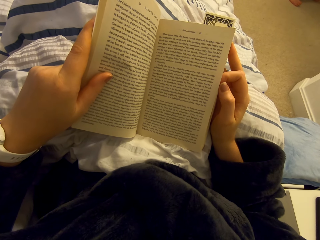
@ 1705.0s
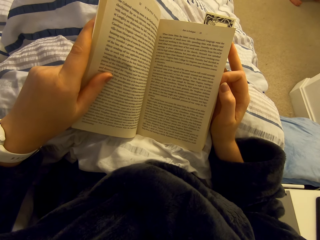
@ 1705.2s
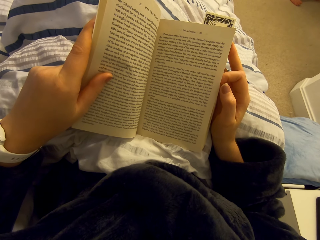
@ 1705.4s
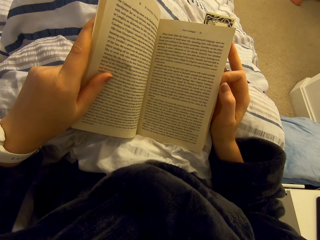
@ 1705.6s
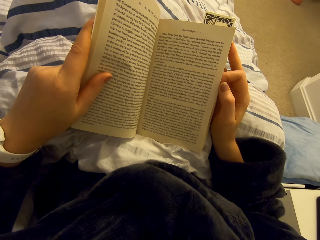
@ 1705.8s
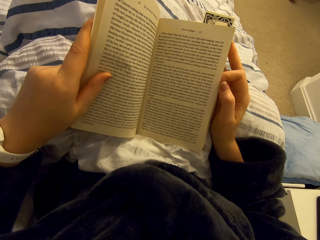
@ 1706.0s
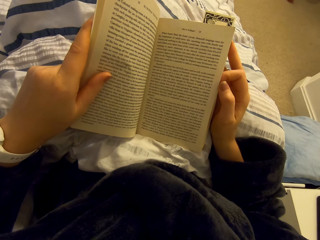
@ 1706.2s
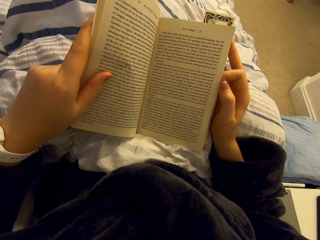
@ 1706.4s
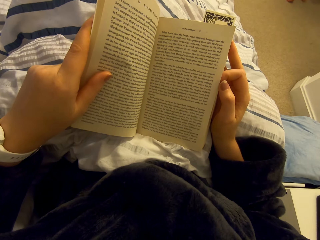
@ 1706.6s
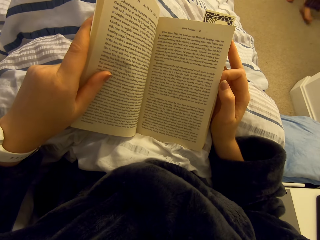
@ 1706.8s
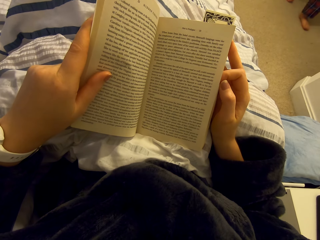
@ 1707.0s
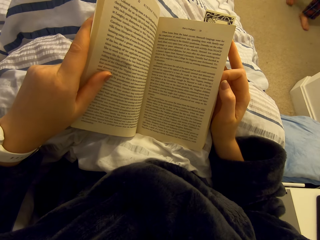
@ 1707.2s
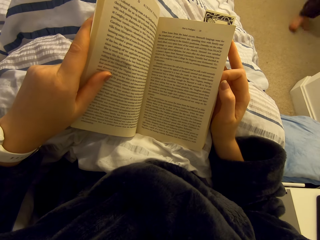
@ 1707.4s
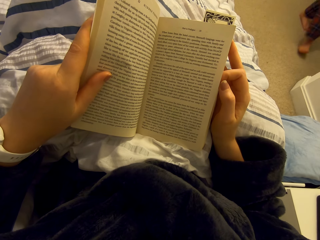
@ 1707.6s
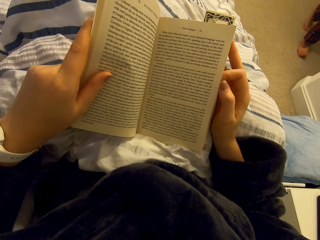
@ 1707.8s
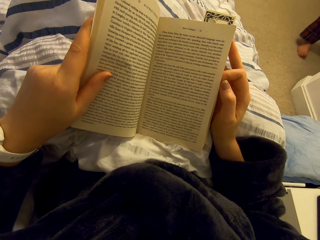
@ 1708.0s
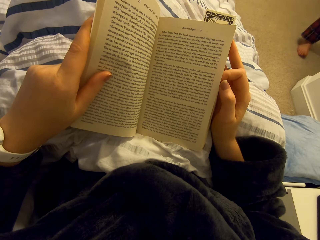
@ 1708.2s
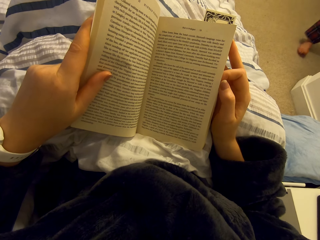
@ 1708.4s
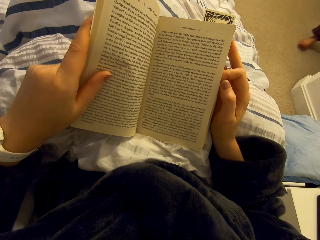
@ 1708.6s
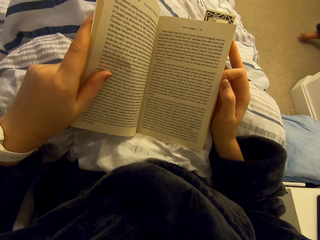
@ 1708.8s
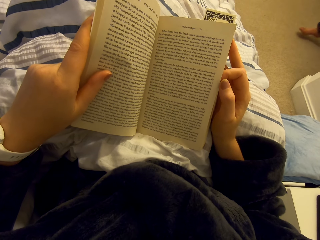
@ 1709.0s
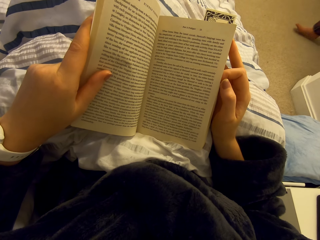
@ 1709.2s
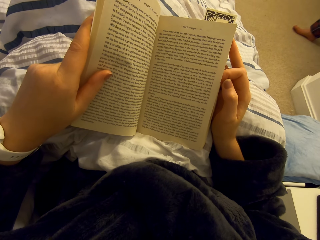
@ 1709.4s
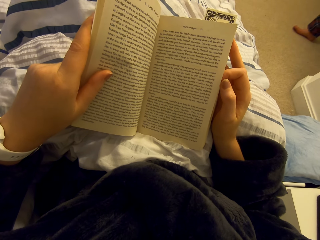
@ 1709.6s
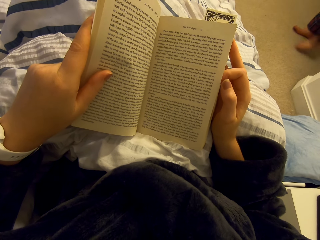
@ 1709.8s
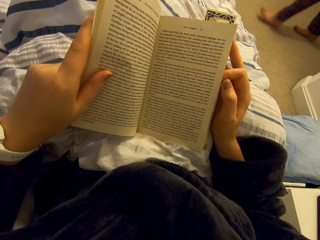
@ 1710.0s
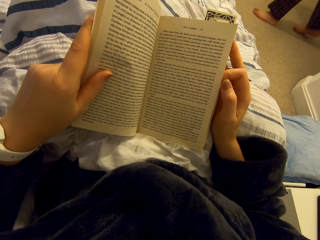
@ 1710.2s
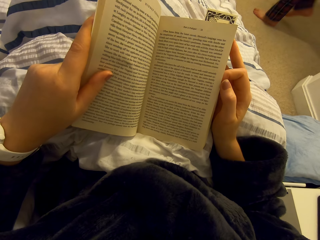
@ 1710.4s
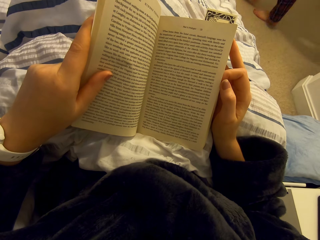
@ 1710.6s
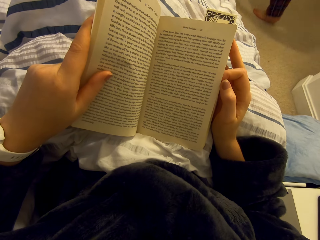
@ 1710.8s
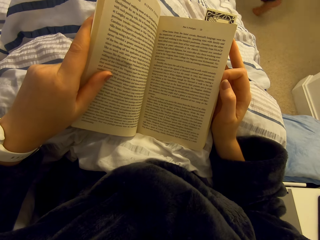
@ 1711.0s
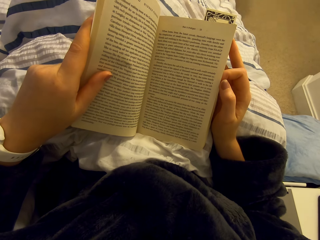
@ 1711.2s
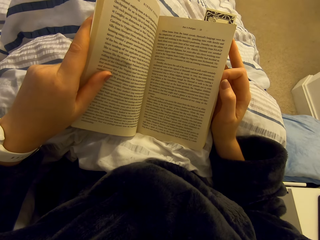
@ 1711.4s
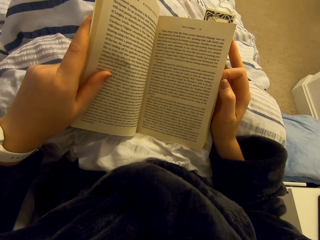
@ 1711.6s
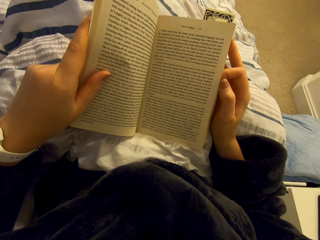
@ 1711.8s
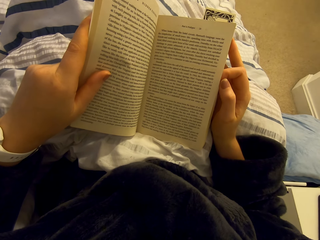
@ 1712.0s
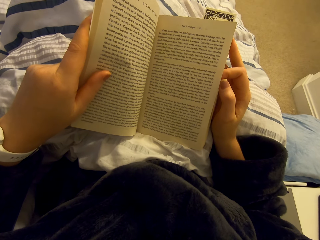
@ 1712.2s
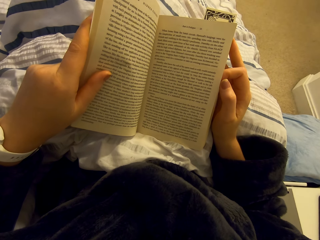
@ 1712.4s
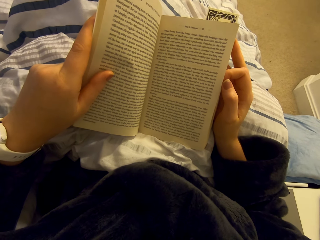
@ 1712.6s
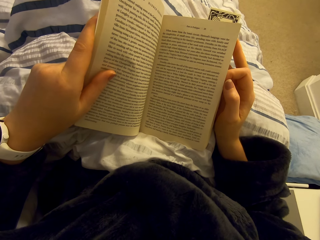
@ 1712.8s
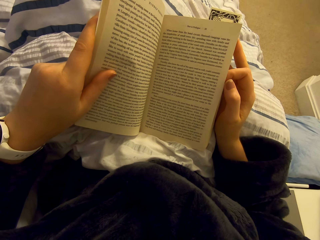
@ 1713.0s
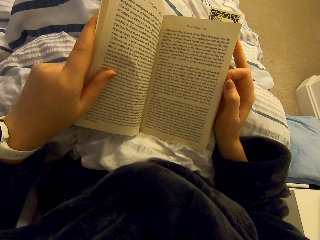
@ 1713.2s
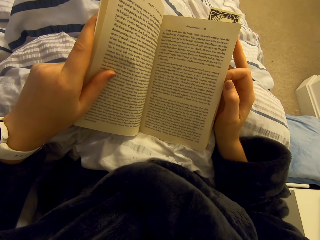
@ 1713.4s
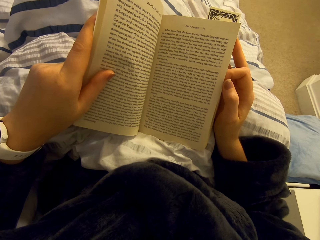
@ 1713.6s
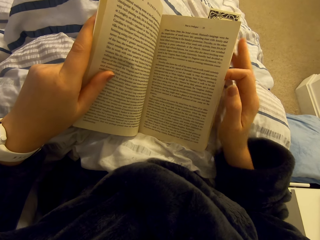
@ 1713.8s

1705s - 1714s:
A person walks around the house.

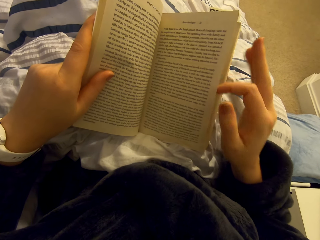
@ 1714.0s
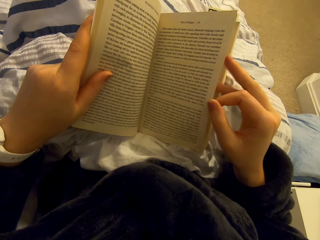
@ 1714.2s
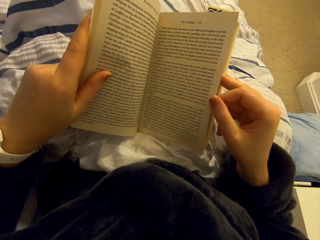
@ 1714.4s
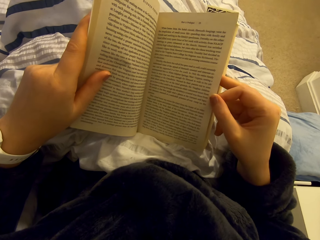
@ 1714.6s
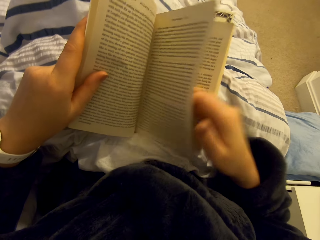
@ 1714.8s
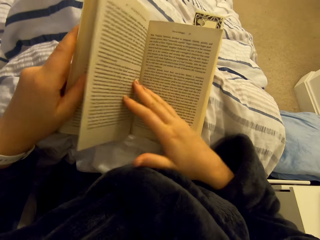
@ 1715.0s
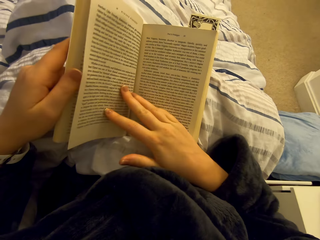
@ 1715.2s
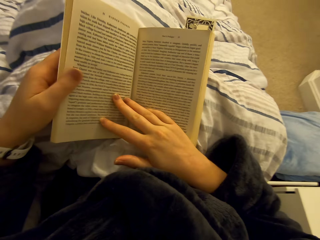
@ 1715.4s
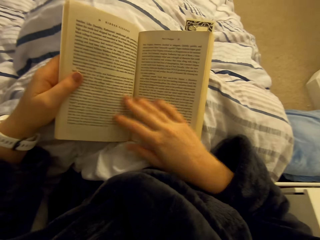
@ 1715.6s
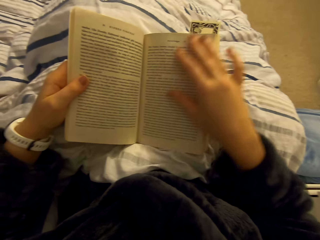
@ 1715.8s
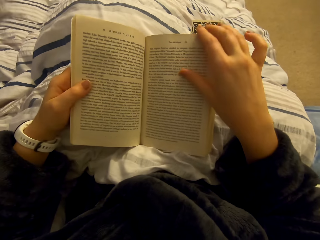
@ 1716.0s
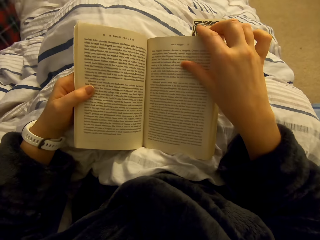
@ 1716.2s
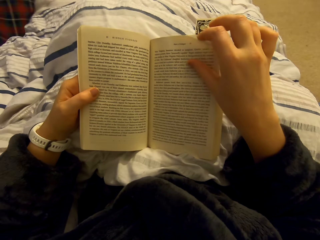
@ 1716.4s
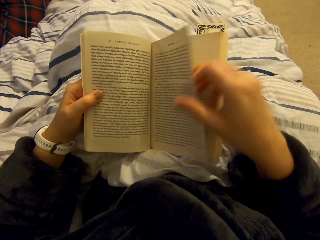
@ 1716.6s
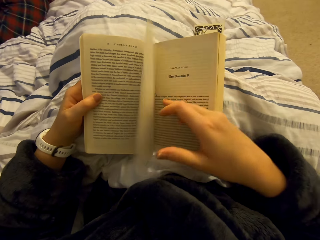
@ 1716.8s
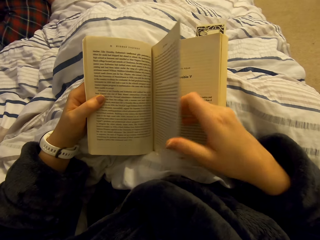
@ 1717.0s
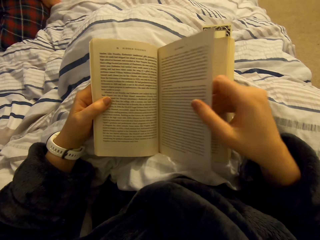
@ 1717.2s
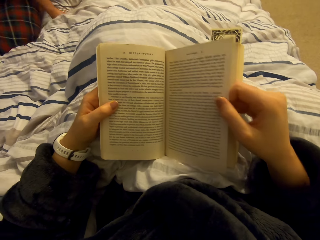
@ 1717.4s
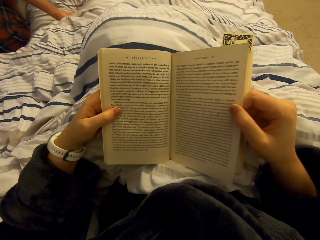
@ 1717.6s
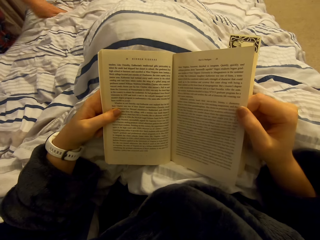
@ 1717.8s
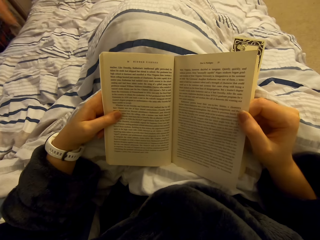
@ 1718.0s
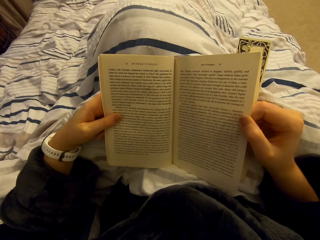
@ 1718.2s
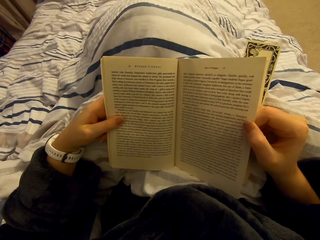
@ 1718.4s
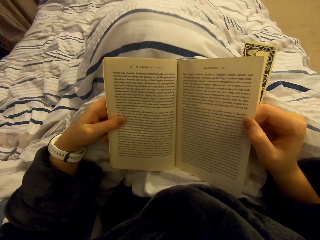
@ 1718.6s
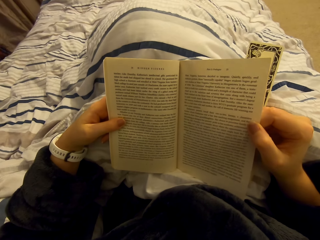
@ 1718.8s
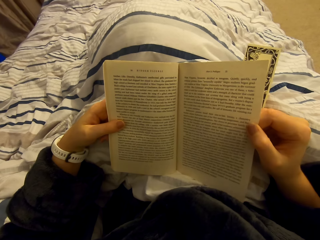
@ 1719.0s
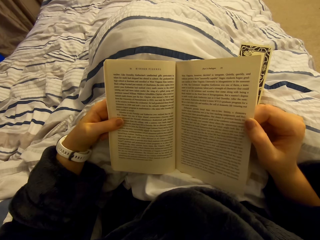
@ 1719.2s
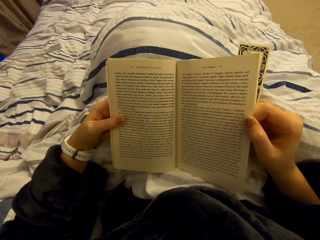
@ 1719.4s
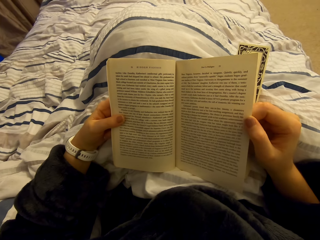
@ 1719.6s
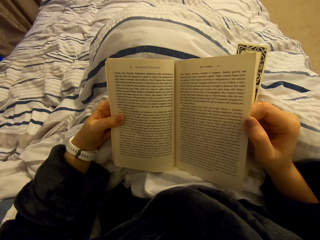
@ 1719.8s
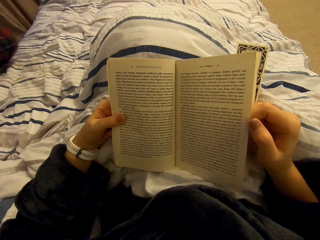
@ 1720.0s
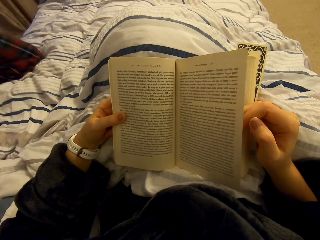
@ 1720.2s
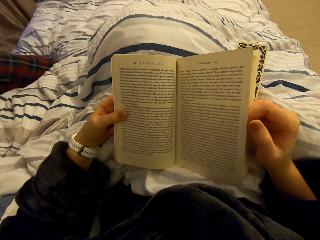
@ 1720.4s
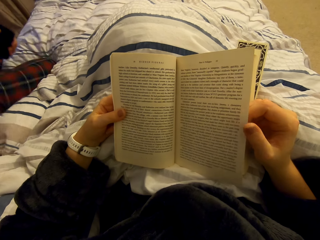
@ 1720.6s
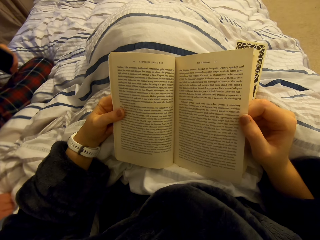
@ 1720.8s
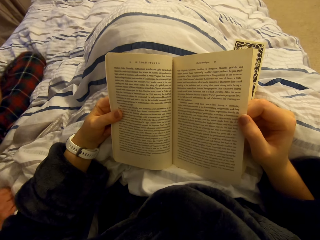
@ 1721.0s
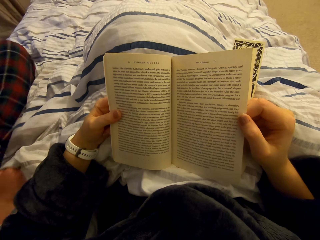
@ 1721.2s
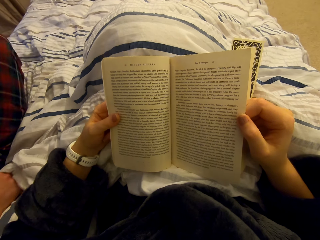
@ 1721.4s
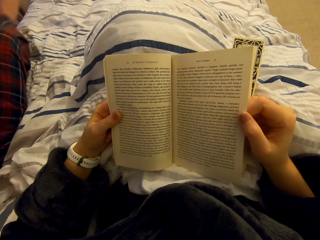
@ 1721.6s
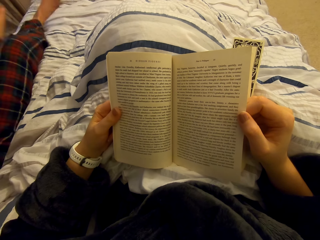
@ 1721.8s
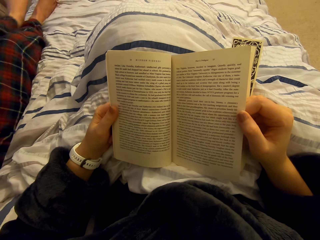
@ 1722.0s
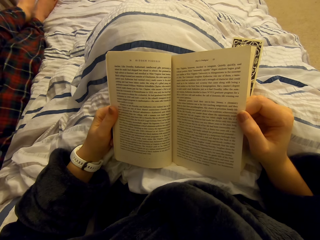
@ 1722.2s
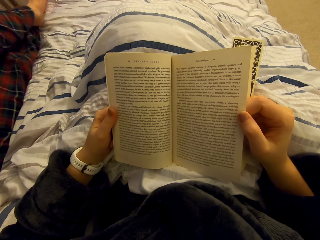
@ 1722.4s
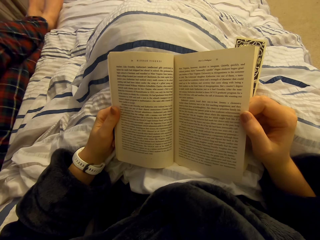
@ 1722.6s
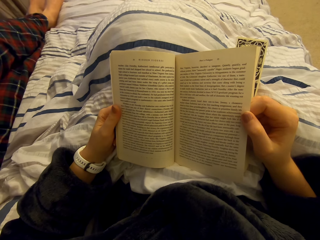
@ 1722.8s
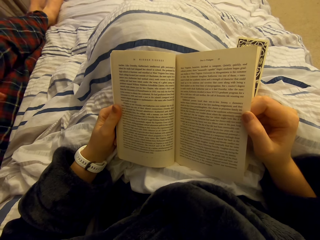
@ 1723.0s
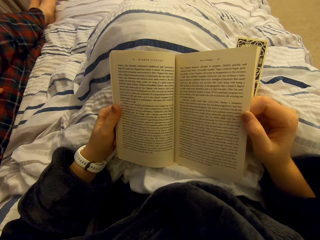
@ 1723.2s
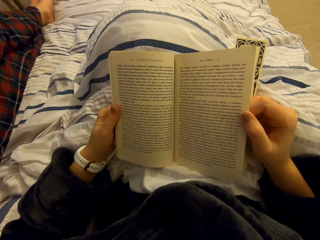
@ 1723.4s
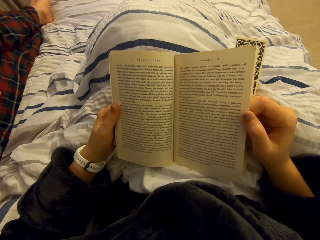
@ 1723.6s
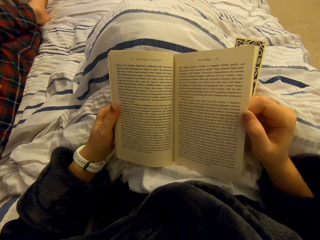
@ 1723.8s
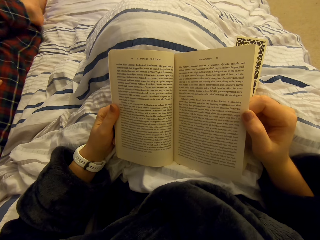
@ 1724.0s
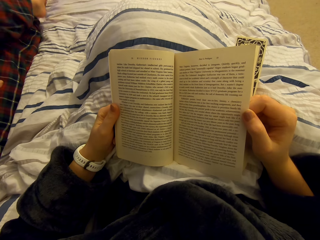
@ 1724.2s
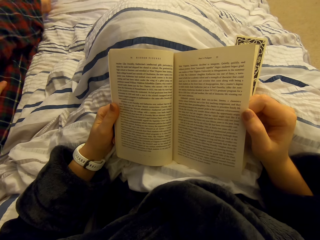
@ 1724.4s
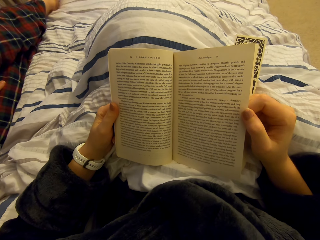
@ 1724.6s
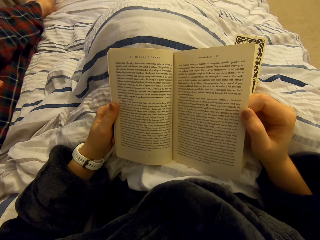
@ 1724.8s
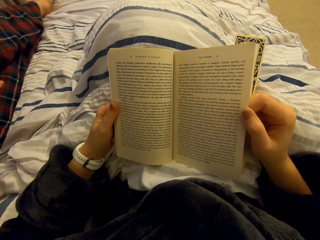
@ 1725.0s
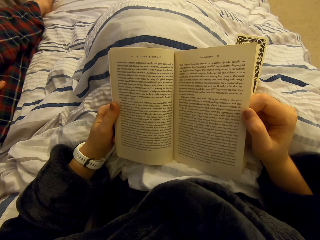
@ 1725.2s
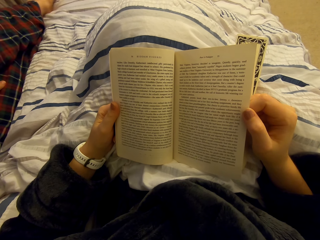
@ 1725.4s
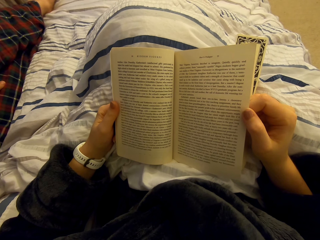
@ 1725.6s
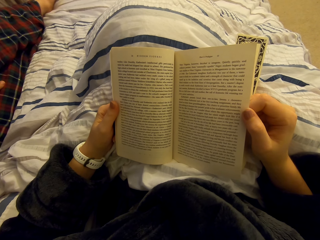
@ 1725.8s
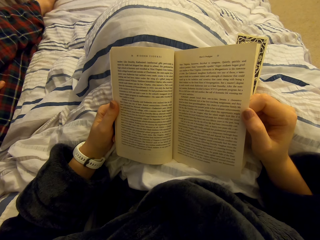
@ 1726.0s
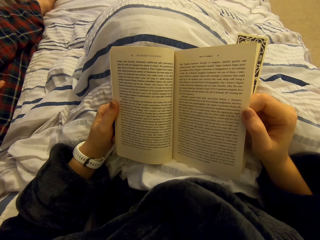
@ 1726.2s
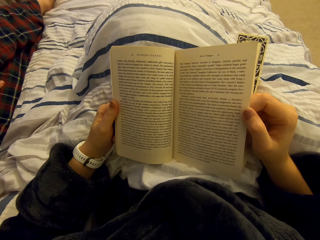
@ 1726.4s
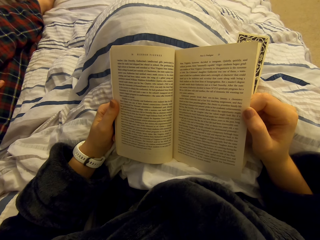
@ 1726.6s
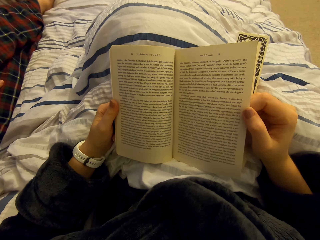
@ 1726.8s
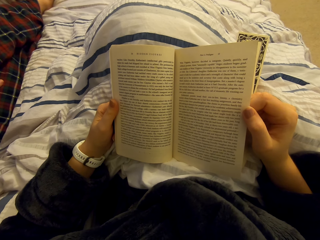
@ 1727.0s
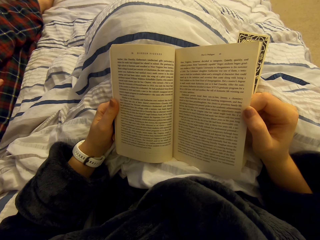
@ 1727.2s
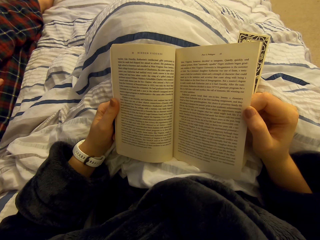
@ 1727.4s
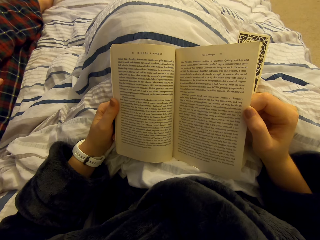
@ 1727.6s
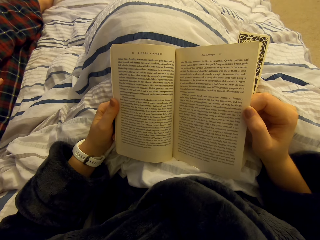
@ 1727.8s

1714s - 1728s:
The camera wearer opens the page of a book. They read the book or novel on the bed. They open the book page. They read the novel. A person gets on the bed. The person sits on the bed. The camera wearer reads the novel.
